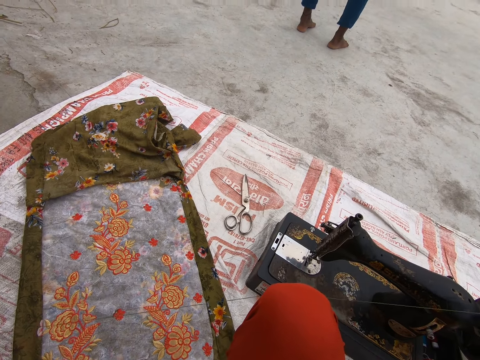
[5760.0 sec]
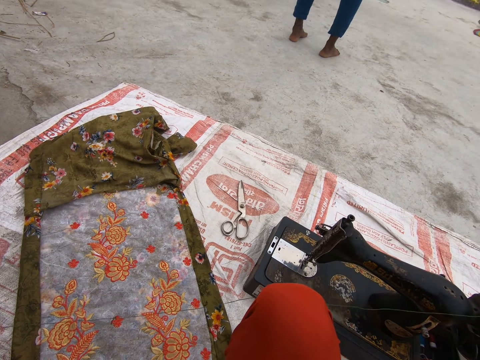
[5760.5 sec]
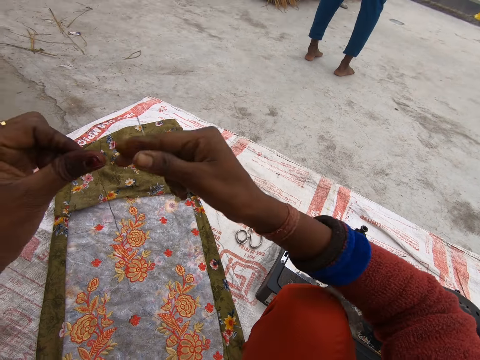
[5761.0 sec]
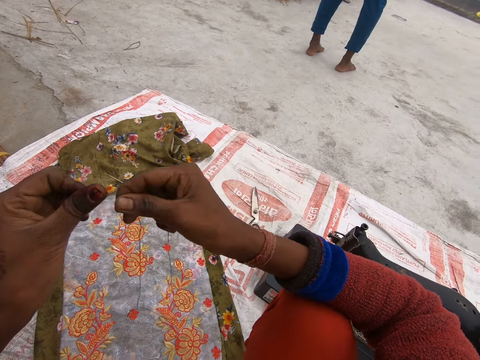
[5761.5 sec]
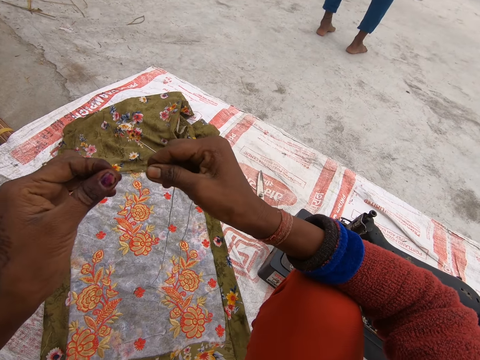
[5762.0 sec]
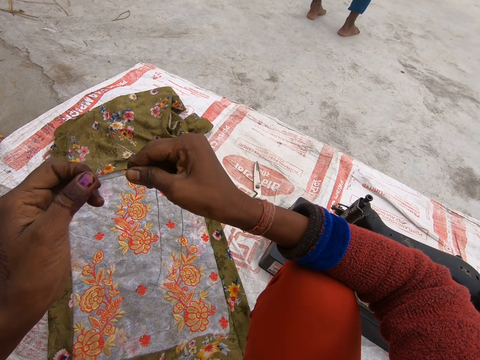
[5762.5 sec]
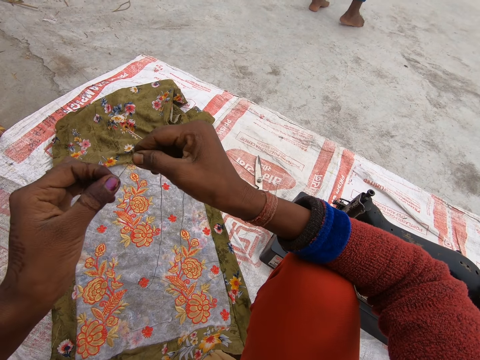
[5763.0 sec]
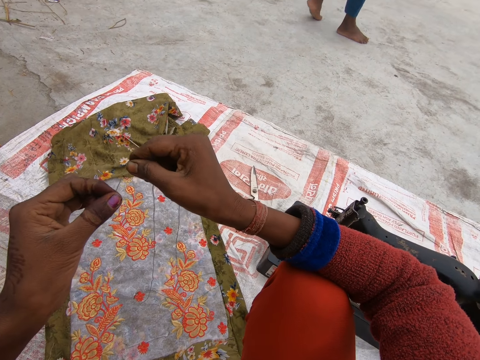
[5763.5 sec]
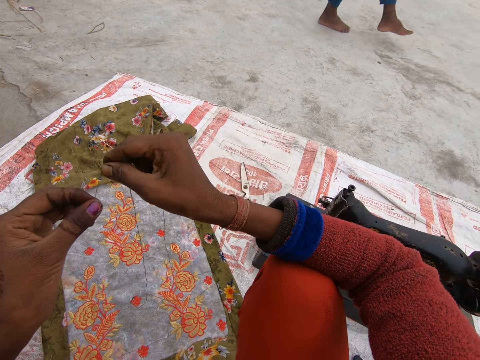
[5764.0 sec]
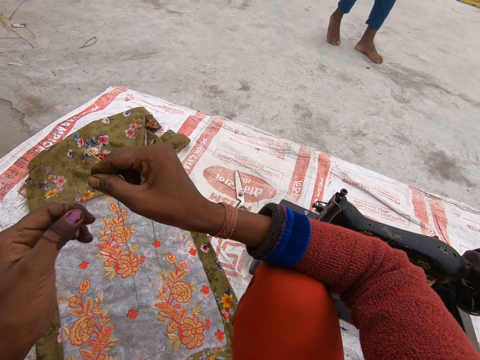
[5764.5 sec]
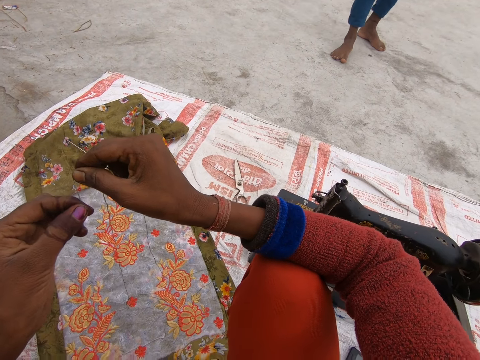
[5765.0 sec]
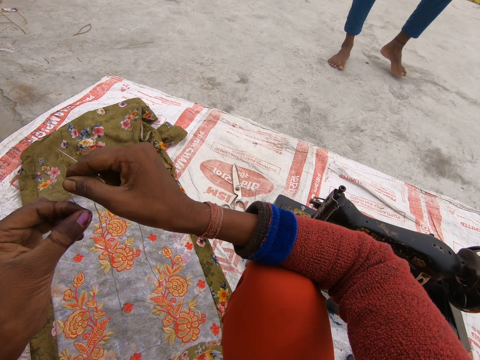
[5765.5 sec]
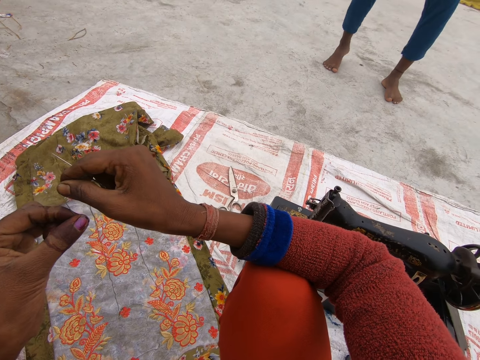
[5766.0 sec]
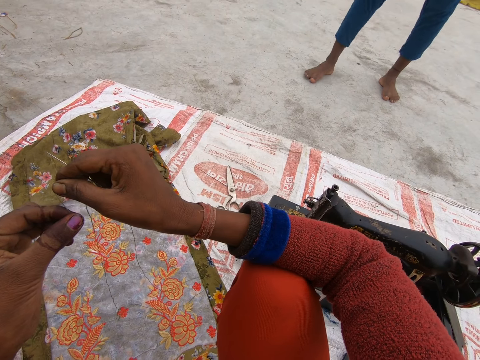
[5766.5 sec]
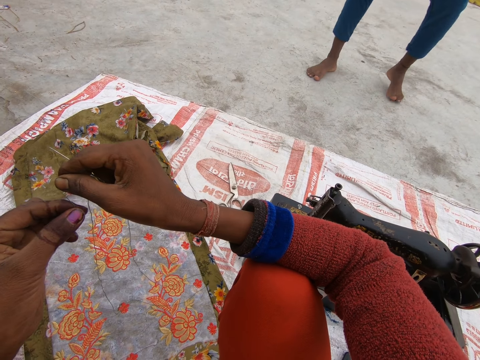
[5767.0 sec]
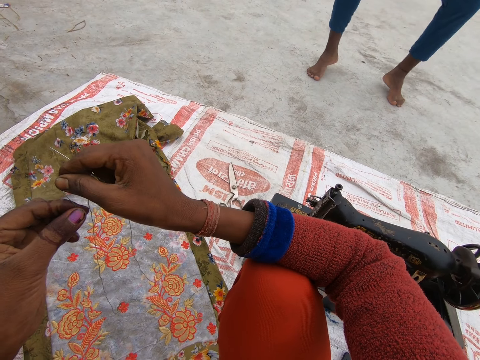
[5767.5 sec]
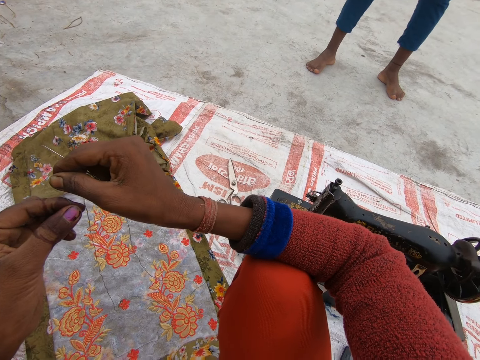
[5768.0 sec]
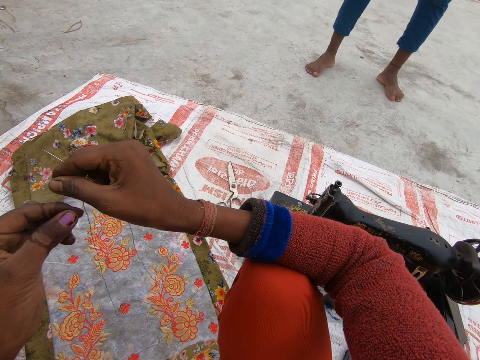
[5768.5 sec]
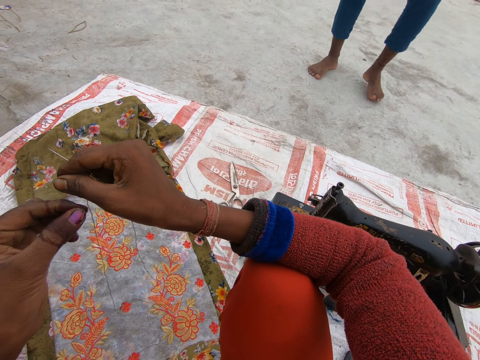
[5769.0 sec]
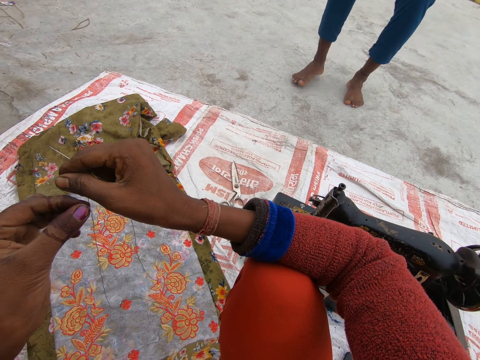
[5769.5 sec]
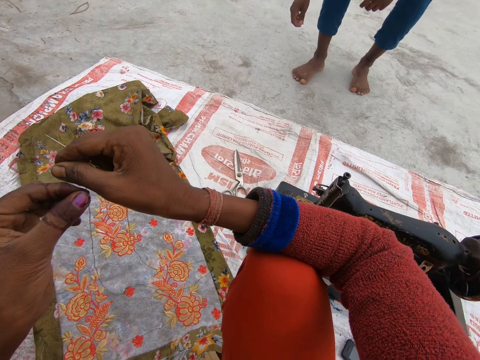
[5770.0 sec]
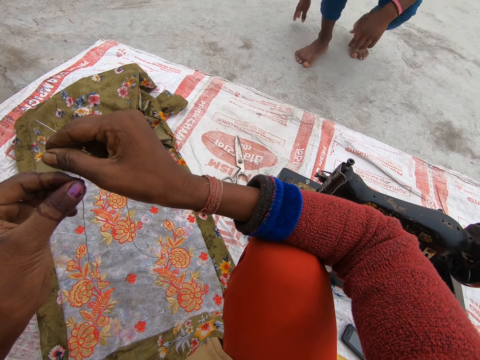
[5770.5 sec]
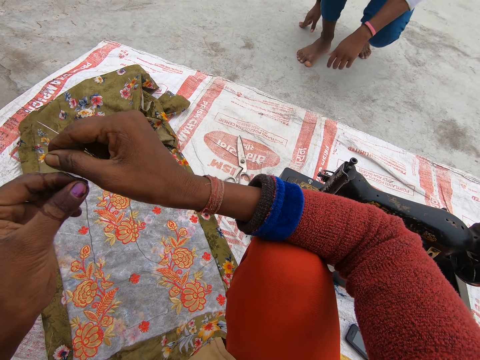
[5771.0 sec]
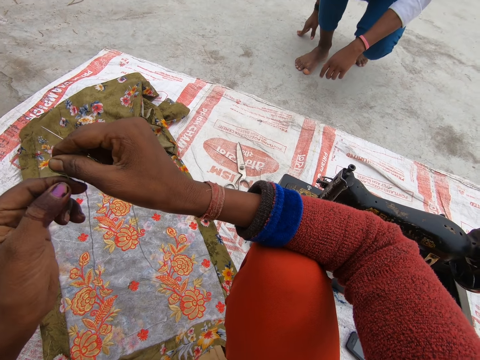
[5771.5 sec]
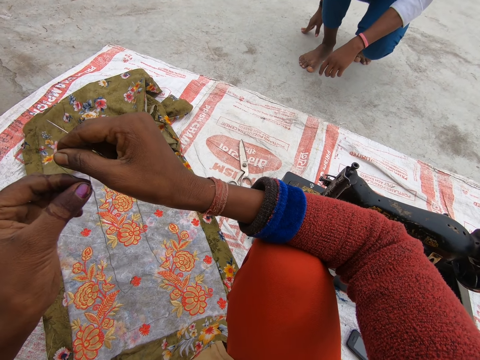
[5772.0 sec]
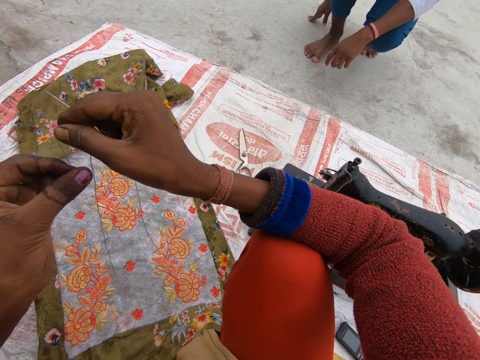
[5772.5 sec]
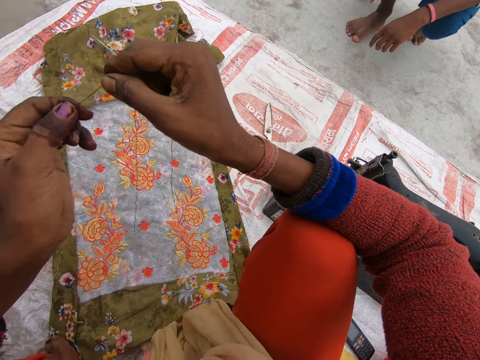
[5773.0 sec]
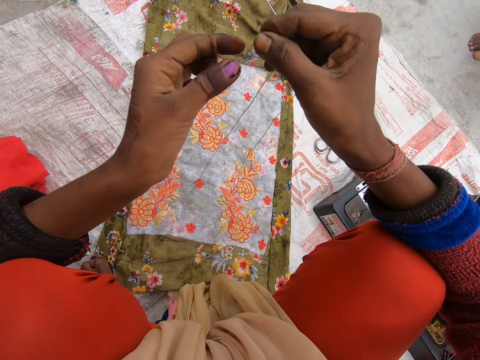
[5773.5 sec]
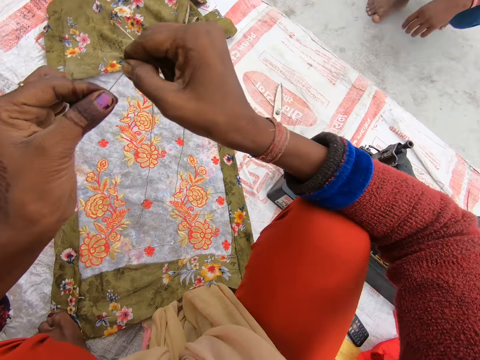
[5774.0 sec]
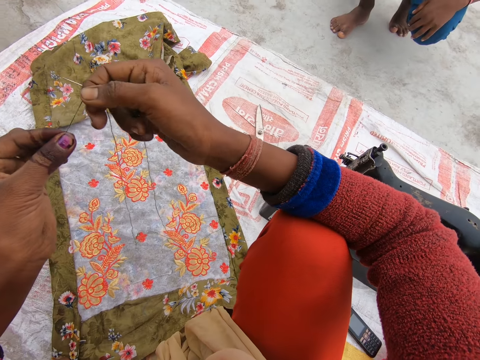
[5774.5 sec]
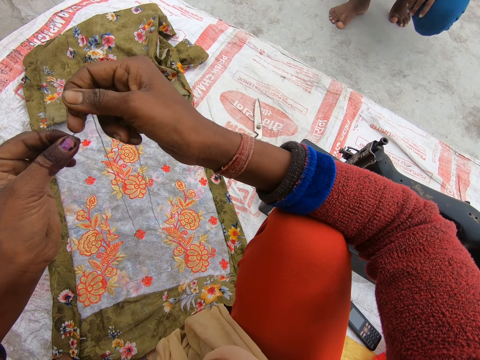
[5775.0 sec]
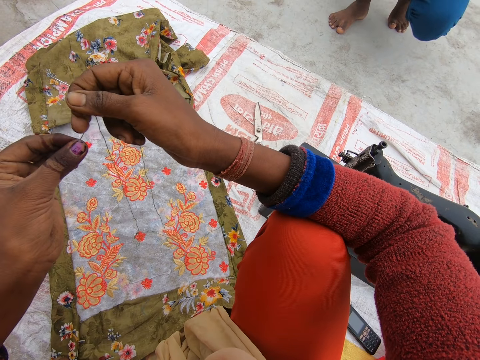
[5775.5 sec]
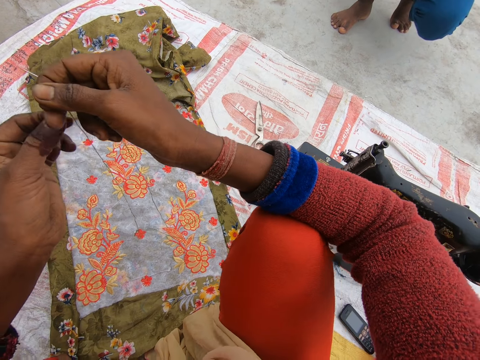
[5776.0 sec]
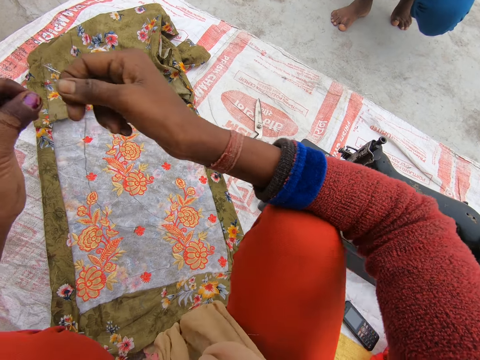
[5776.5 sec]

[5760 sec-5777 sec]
The camera wearer interacts with a boy. The boy moves around and squats. The camera wearer makes the thread.

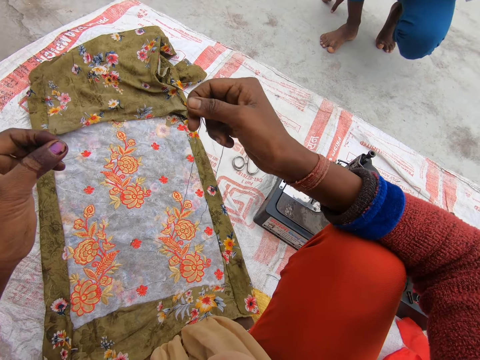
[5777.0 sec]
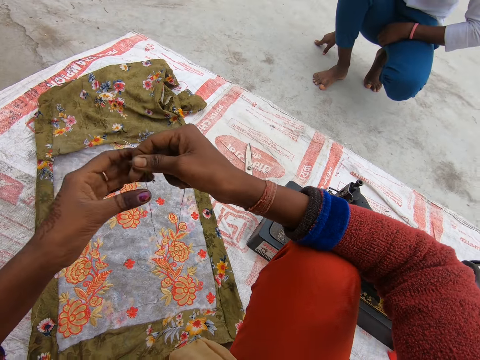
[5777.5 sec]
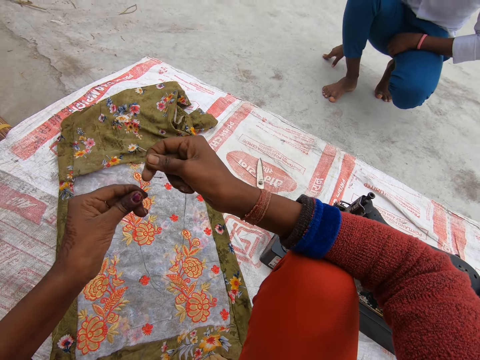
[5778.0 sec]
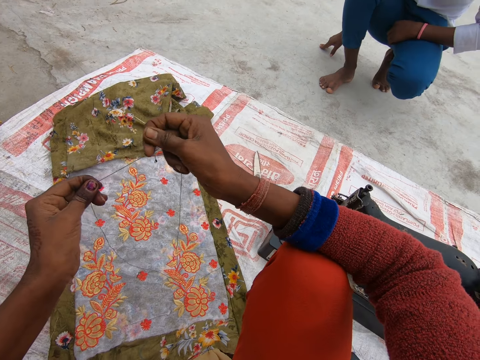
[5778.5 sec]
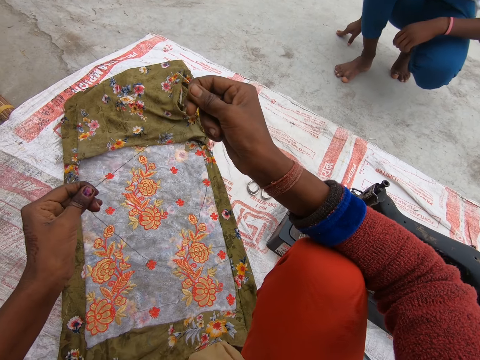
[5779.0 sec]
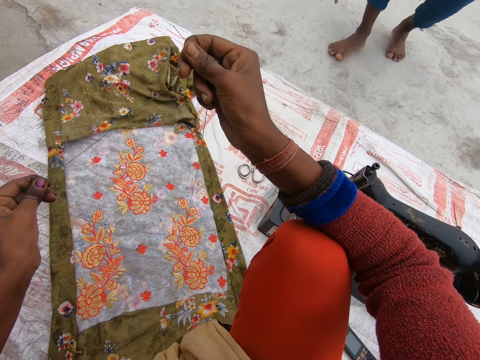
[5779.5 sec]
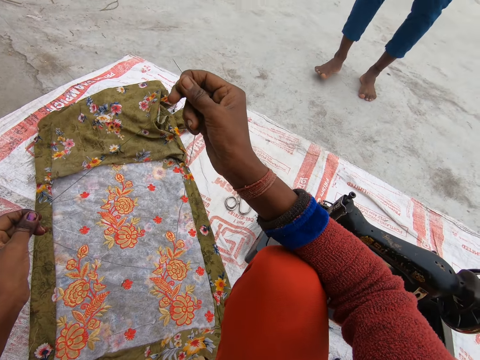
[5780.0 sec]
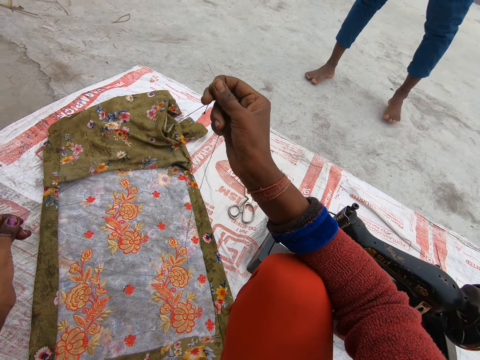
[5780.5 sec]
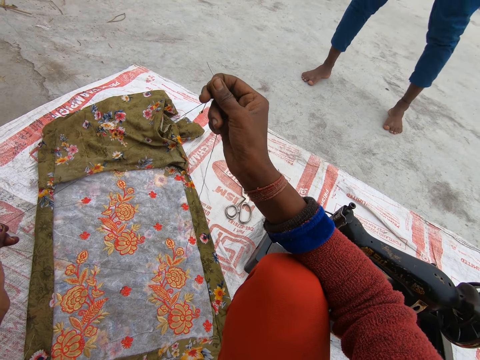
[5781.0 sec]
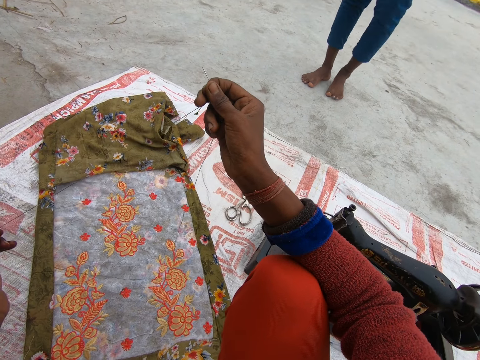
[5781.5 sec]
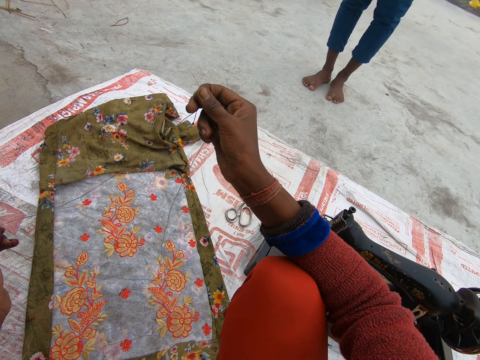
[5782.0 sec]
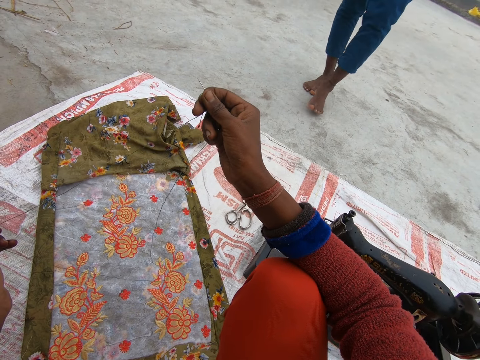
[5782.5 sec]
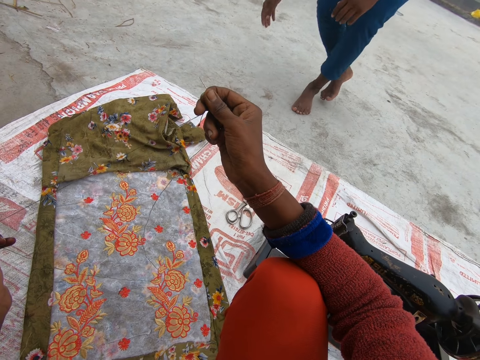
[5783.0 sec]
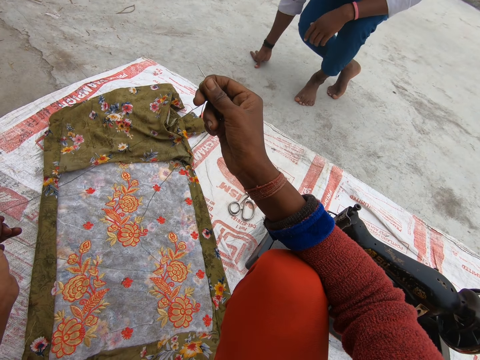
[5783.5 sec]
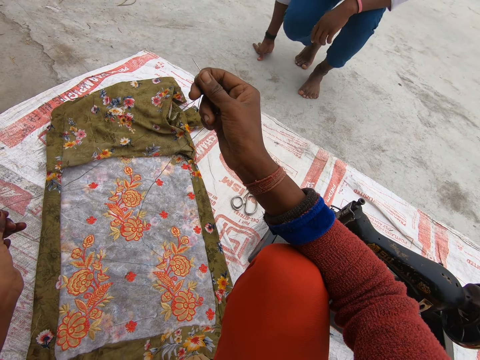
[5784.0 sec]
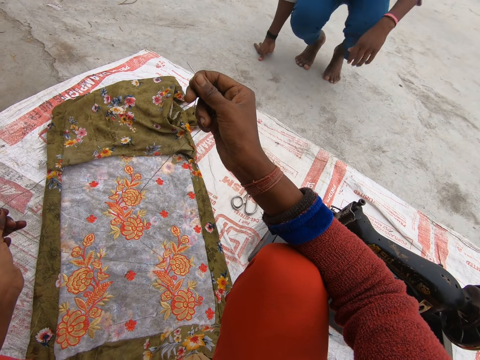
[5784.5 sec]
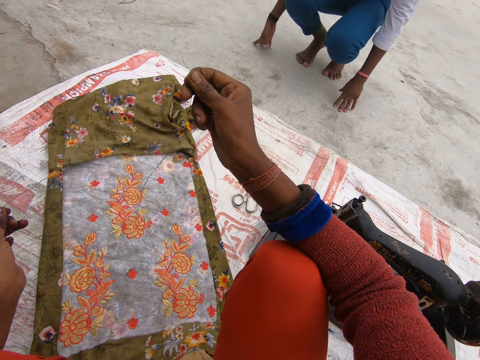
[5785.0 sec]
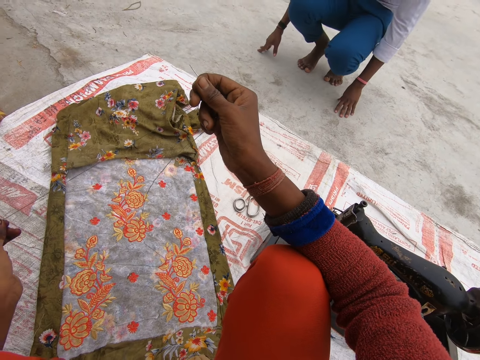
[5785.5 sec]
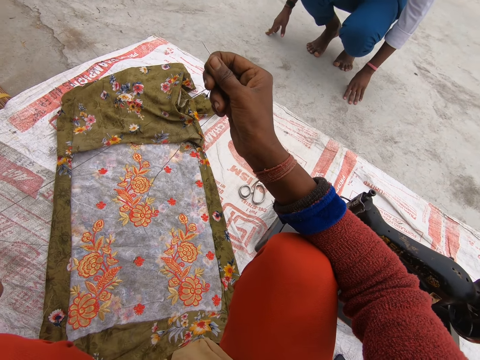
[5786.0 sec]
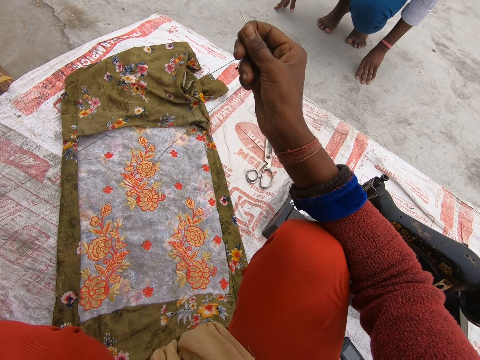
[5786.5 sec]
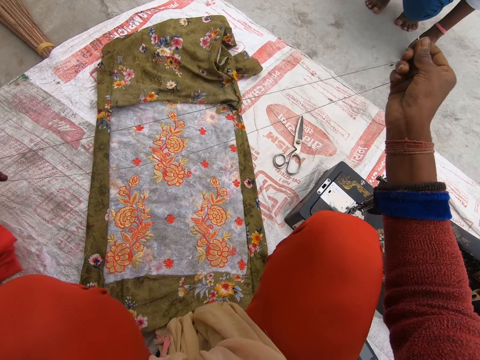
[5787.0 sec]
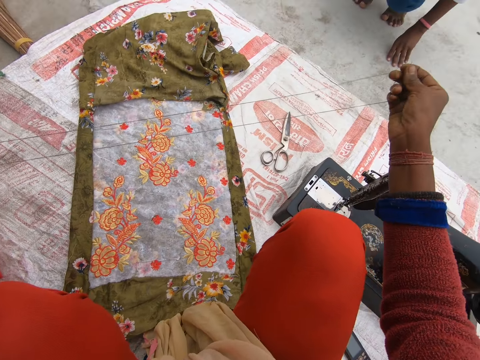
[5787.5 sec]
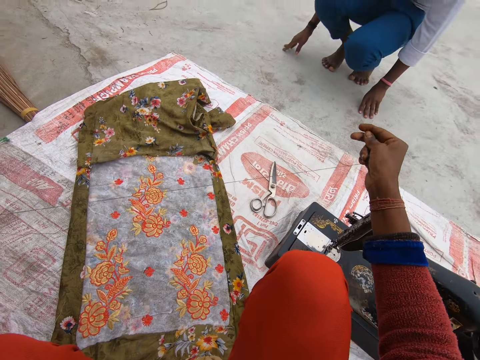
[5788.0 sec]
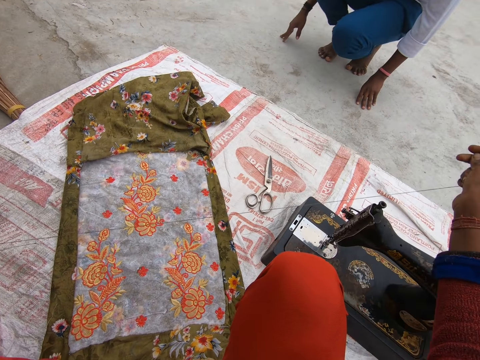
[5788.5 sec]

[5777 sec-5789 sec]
A person stands upright. The person squats.
